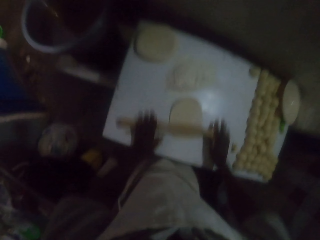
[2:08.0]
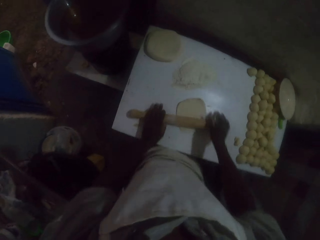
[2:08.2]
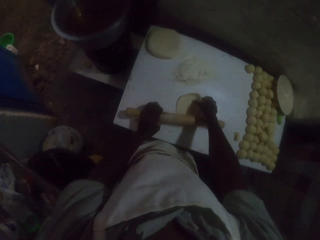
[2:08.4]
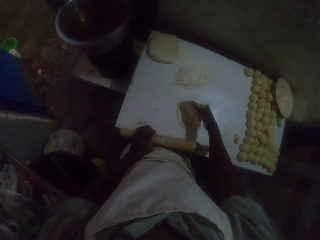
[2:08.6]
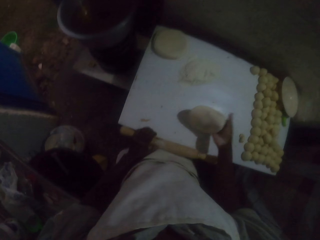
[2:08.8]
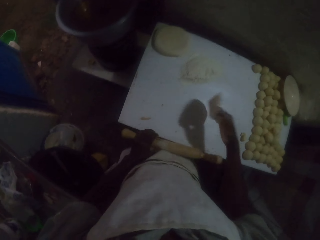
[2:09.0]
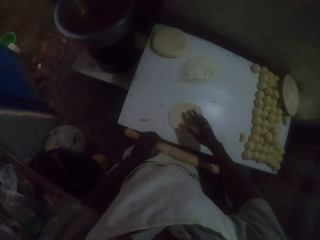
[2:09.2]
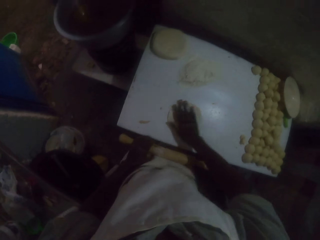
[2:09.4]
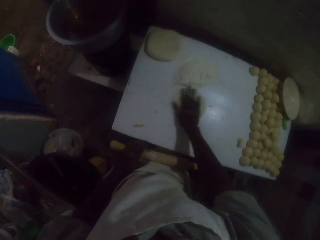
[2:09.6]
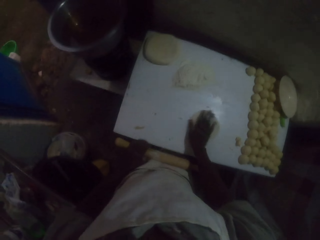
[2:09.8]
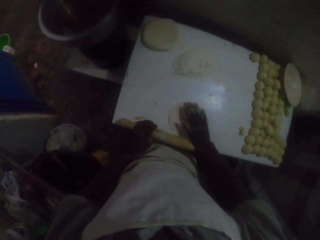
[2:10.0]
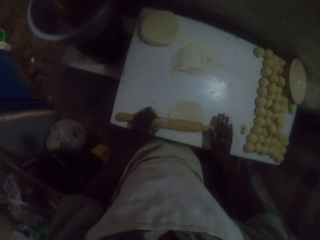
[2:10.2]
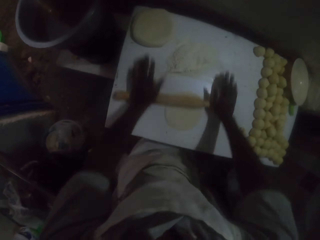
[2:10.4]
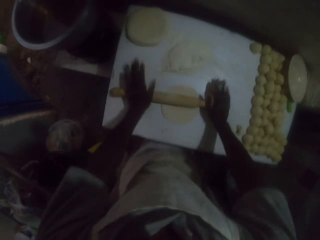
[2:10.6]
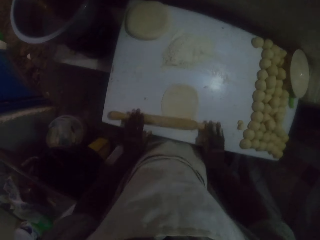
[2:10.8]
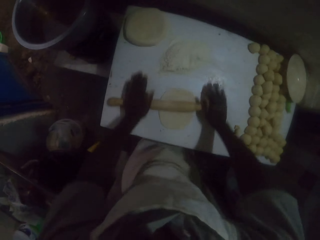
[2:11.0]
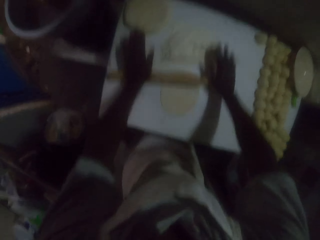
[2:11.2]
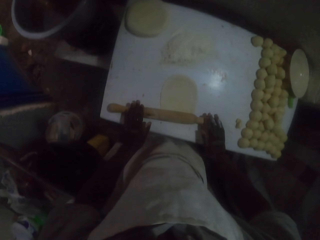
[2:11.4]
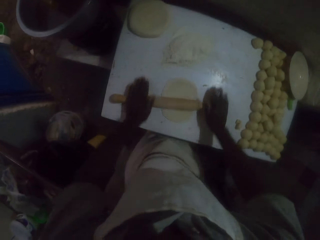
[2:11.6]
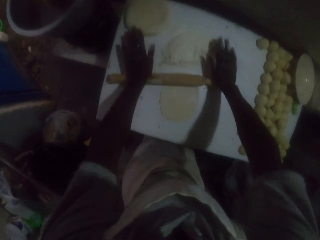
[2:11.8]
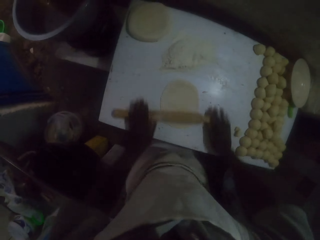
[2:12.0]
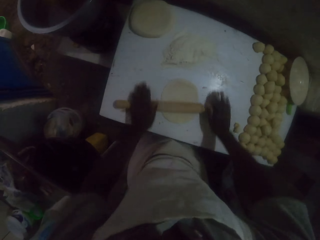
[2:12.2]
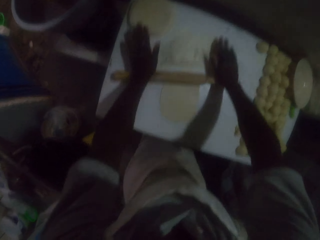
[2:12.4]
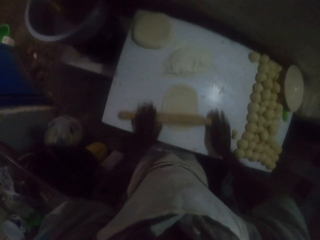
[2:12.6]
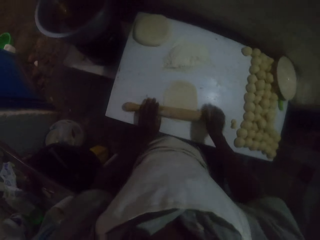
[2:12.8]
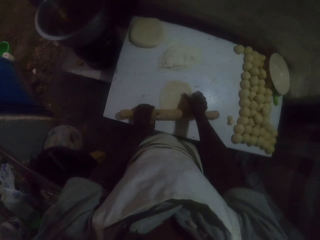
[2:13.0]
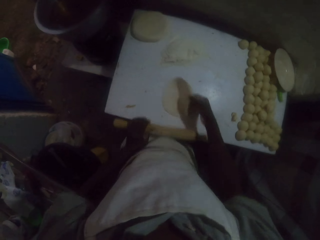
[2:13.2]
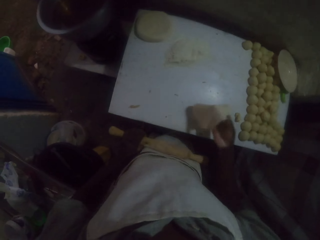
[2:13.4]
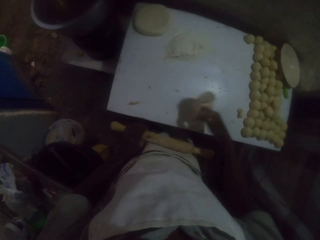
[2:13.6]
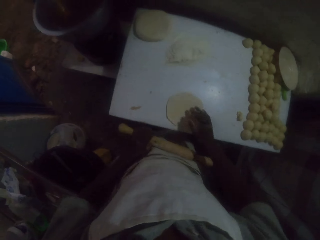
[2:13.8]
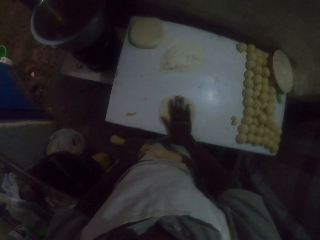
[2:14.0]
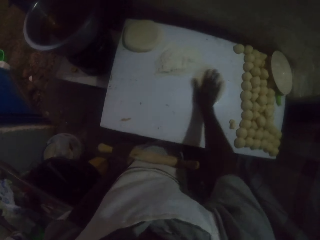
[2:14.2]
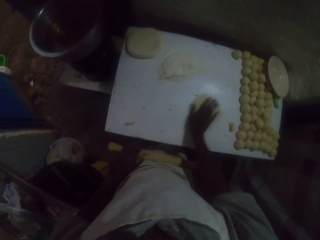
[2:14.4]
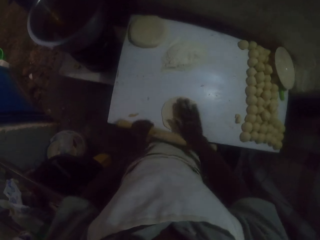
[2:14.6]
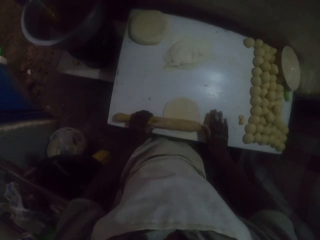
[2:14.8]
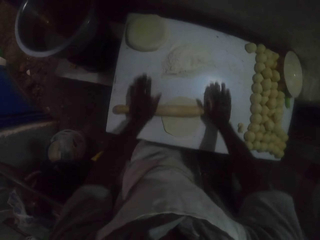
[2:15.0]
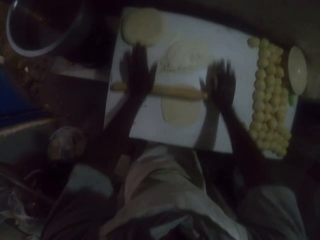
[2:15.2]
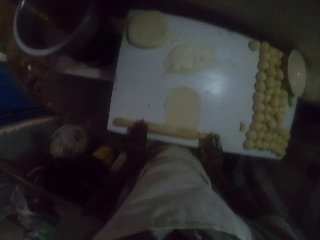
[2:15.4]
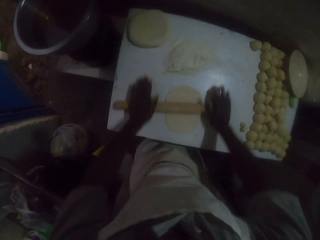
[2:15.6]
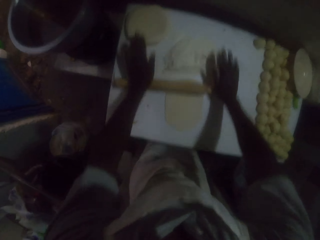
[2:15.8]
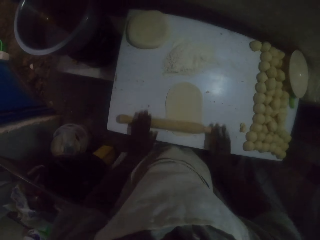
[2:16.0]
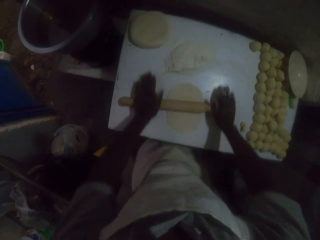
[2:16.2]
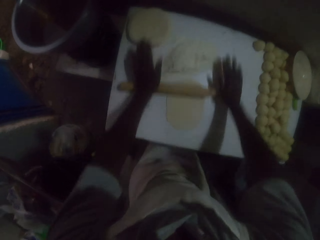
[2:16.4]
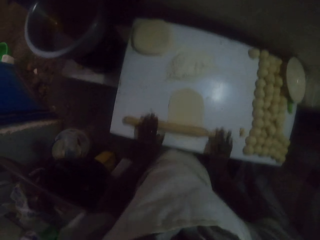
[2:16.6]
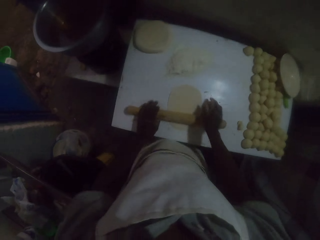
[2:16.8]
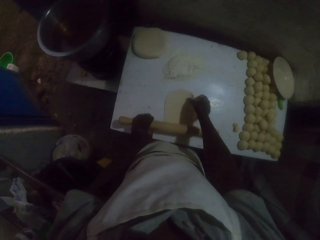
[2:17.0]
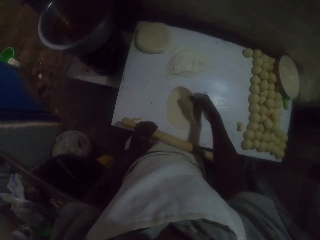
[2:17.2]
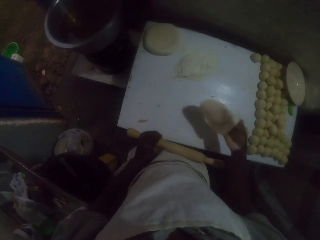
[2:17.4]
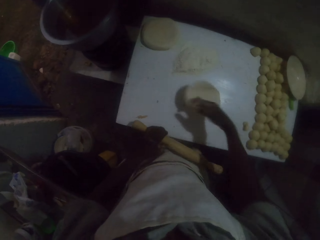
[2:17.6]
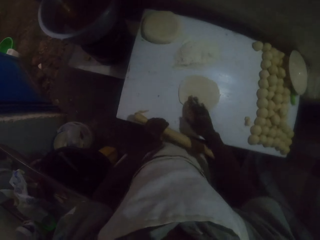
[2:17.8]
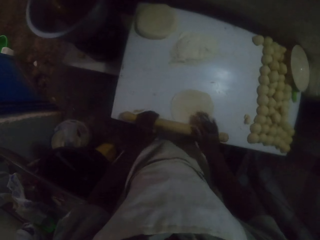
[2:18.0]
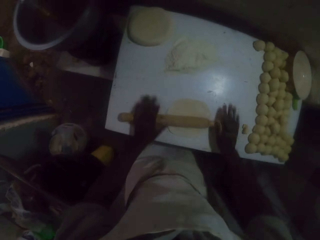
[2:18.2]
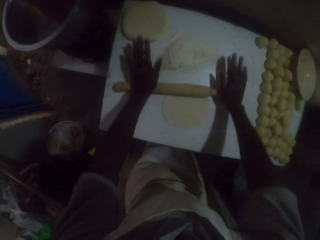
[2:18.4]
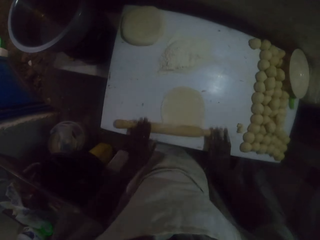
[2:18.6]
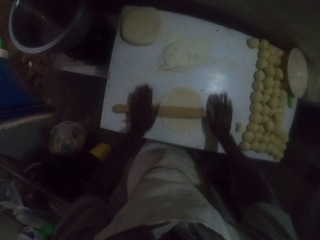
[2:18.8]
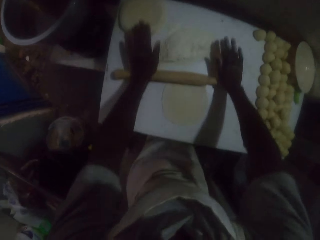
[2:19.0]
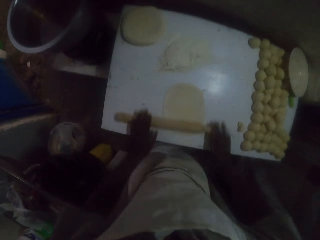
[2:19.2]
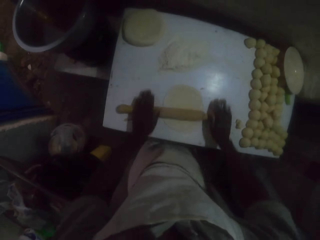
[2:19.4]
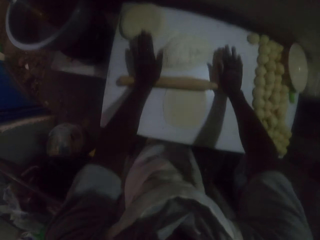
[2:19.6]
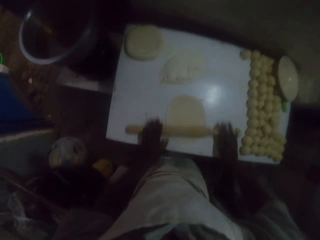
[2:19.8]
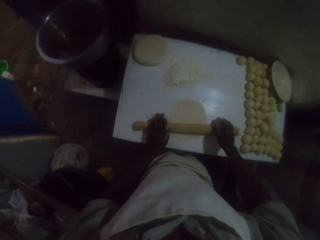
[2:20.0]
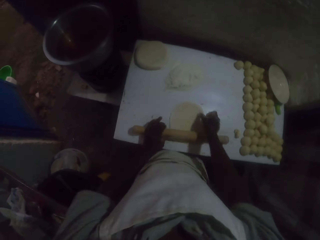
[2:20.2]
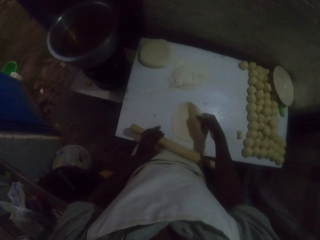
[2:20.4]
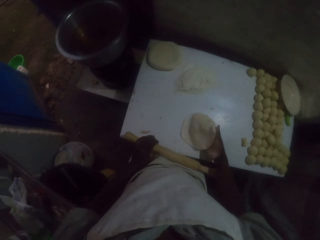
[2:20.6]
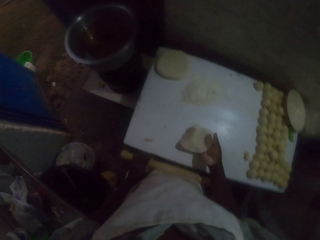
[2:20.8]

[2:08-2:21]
The camera wearer rolls the dough with the rolling pin. They turn the dough with the right hand. They roll the dough with the rolling pin. They turn the dough with the right hand. They roll the dough with the rolling pin. They turn the dough with the right hand. They roll the dough with the rolling pin.

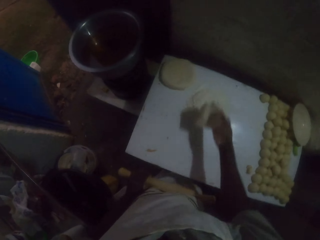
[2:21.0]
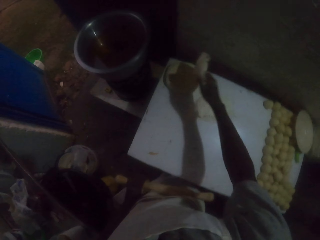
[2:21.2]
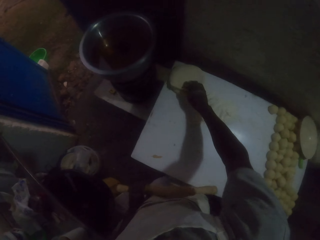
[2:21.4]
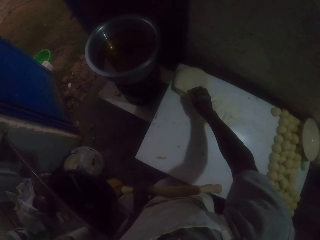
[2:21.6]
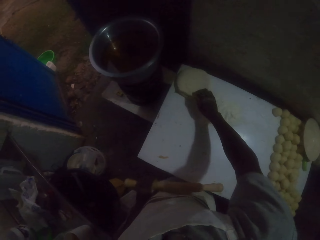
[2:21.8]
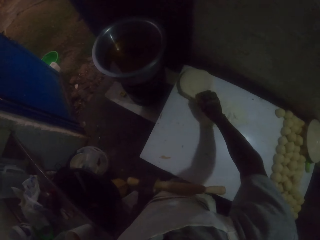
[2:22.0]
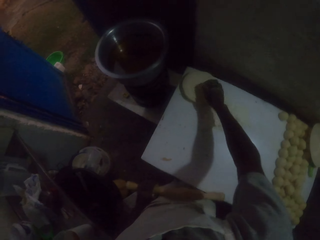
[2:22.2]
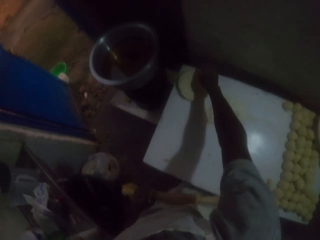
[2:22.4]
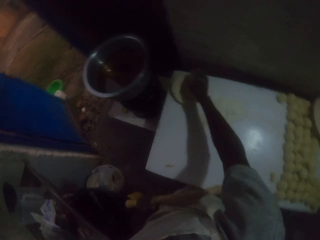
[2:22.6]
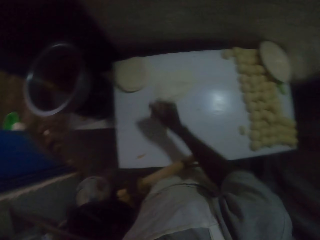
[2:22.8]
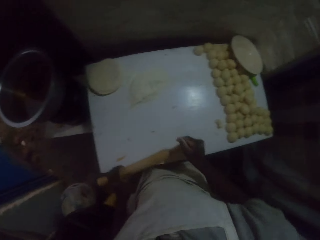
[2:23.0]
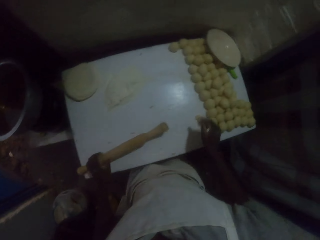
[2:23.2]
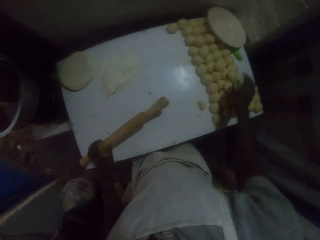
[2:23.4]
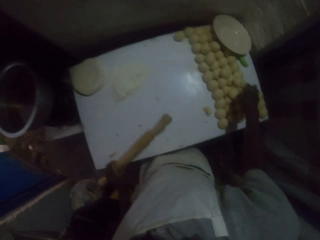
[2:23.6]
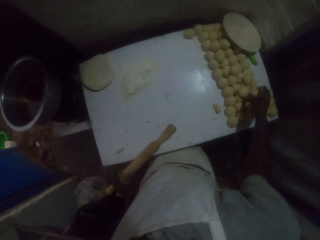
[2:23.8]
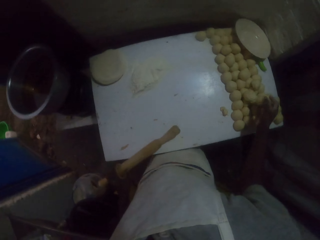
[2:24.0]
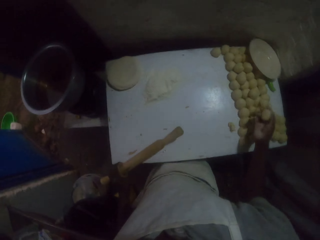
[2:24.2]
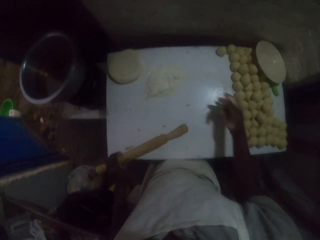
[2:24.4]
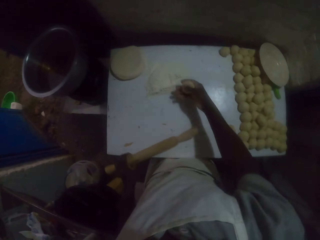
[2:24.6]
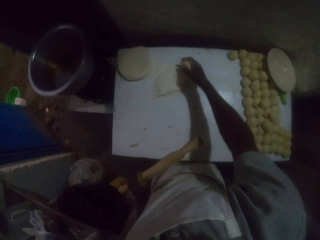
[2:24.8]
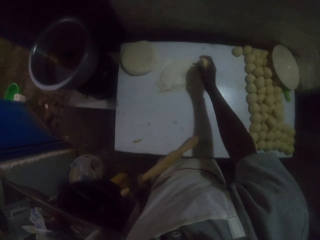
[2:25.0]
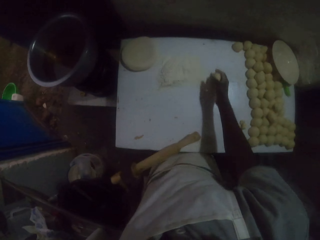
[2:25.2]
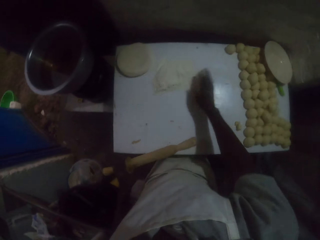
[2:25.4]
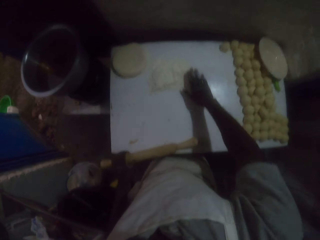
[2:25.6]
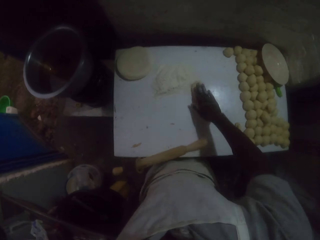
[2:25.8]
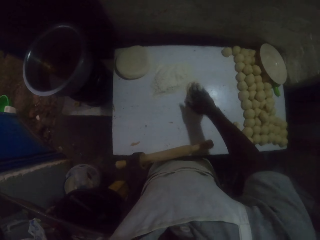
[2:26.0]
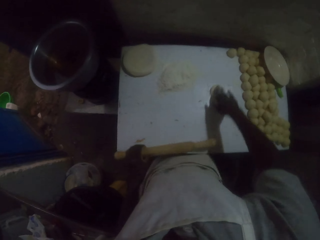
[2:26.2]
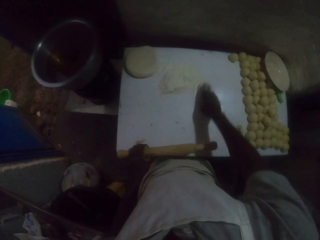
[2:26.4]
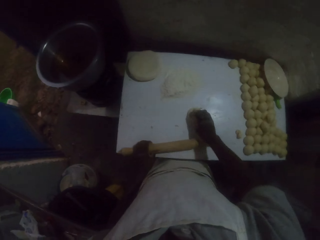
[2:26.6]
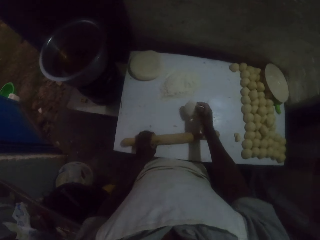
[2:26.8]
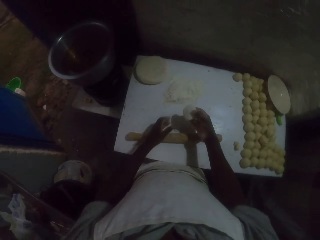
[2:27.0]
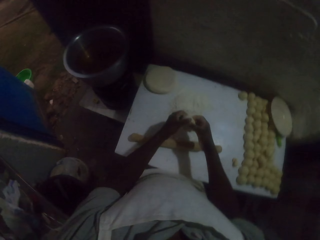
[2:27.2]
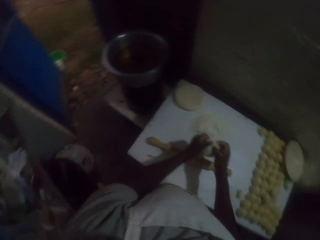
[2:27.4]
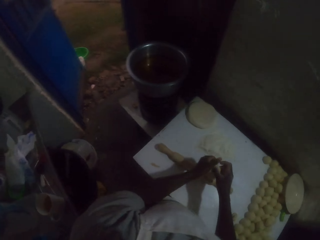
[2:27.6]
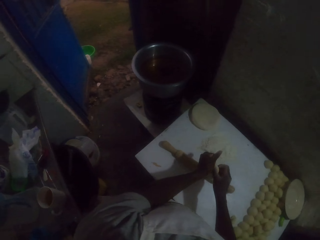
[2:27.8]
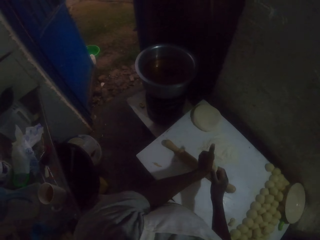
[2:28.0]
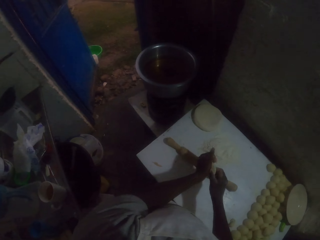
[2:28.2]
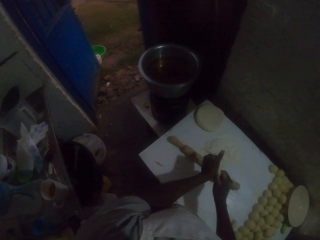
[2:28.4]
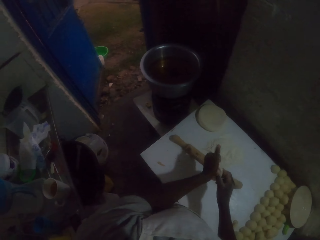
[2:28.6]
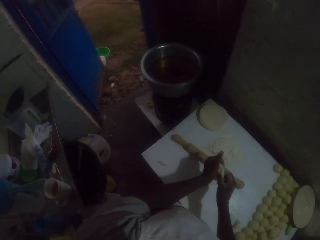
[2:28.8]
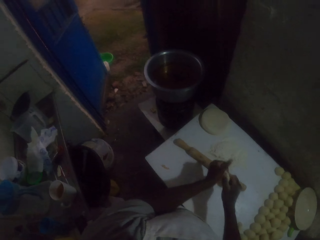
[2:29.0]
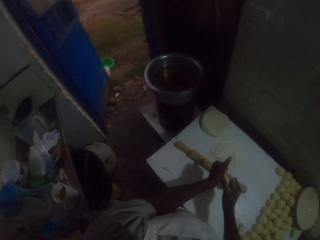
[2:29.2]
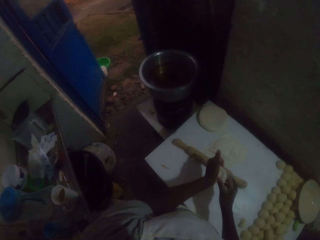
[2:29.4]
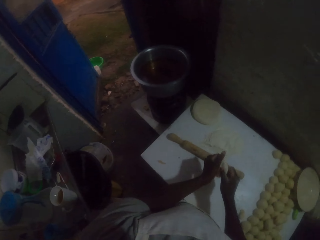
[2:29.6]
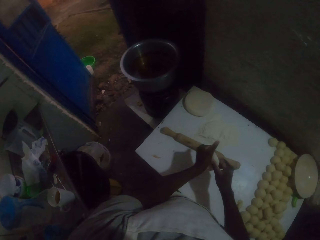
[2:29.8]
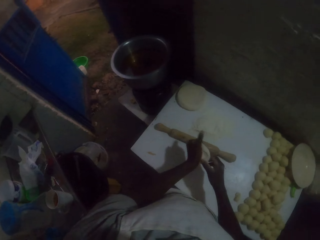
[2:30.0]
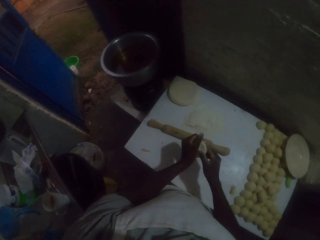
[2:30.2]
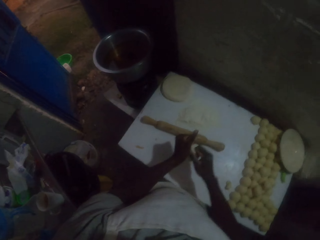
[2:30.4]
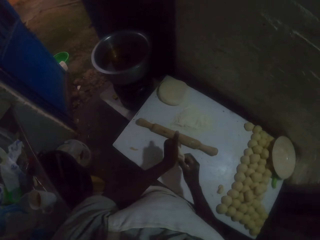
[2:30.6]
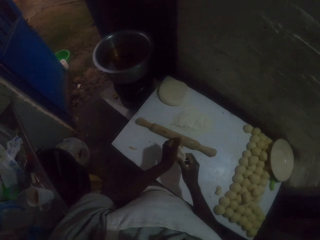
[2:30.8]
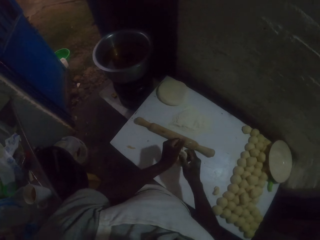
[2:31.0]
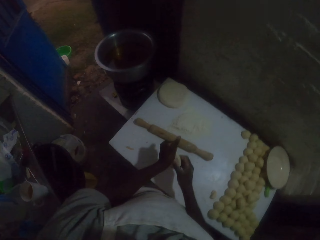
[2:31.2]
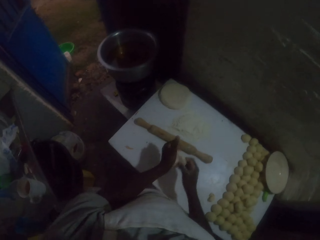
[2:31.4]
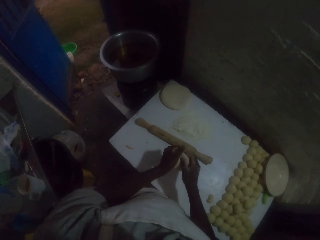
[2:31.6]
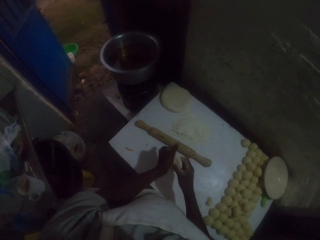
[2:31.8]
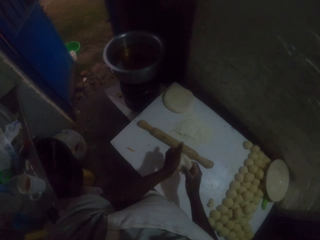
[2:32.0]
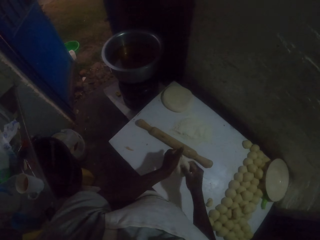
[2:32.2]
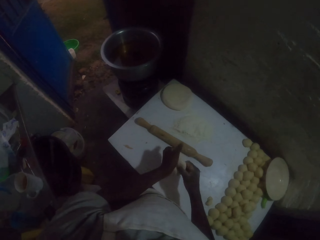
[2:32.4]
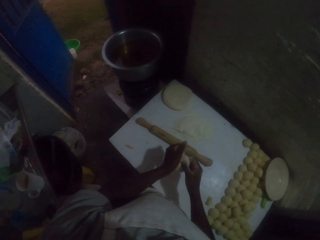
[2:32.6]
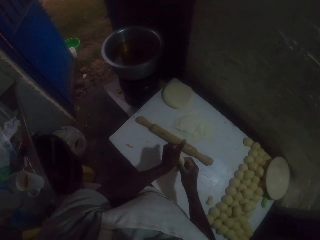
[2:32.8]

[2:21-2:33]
The camera wearer places the rolled dough on others. He picks a dough roll on the table with the right hand. He passes the dough through the flour. He rubs the flour on the table with the dough roll in the right hand. He shapes the dough with his hands.
